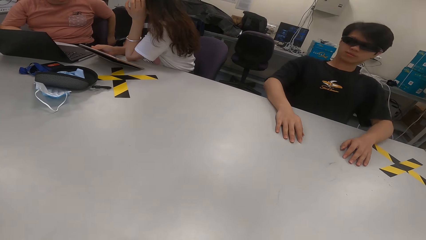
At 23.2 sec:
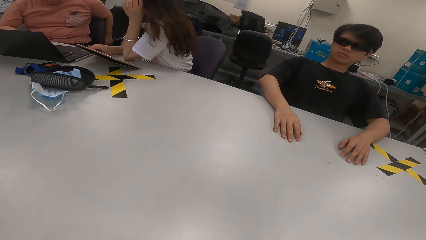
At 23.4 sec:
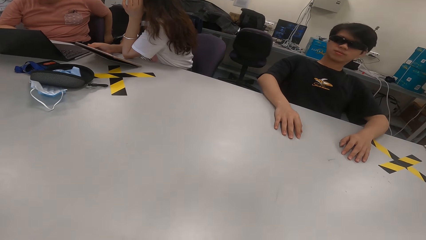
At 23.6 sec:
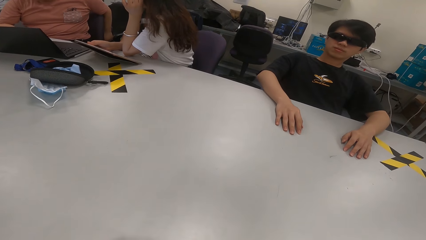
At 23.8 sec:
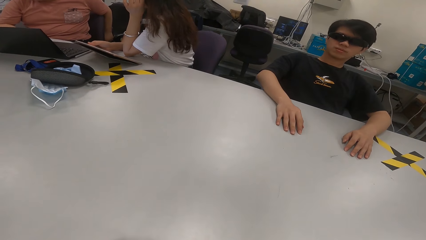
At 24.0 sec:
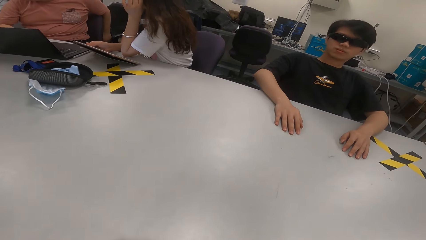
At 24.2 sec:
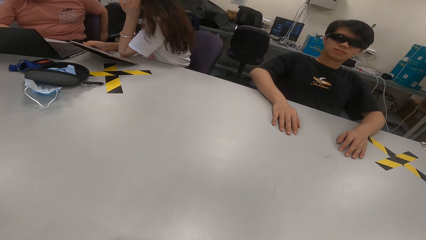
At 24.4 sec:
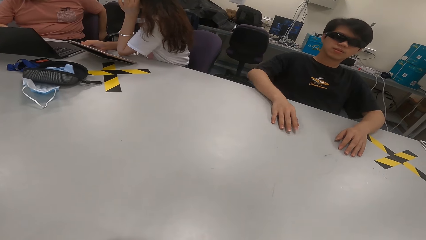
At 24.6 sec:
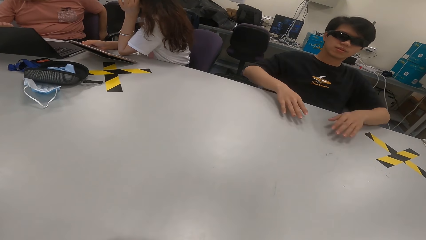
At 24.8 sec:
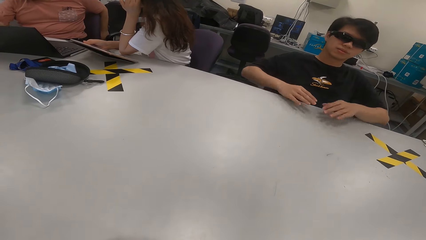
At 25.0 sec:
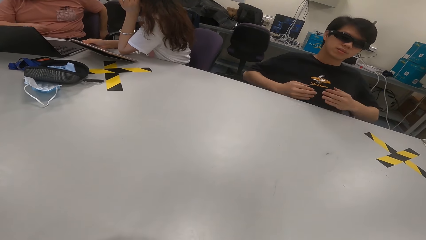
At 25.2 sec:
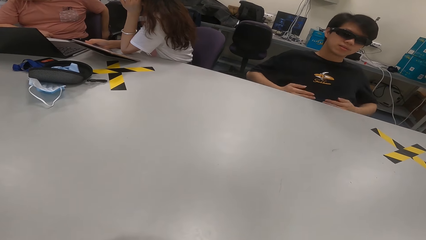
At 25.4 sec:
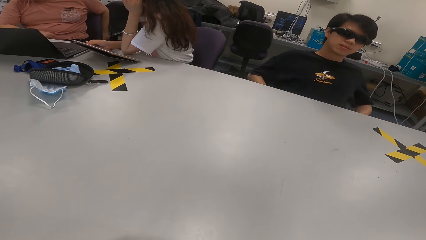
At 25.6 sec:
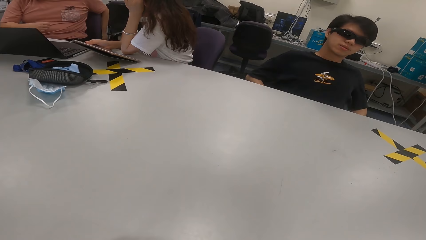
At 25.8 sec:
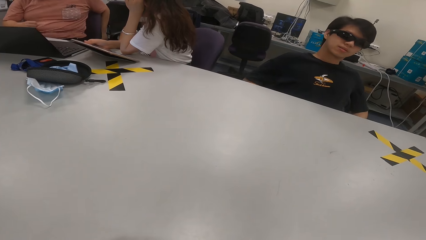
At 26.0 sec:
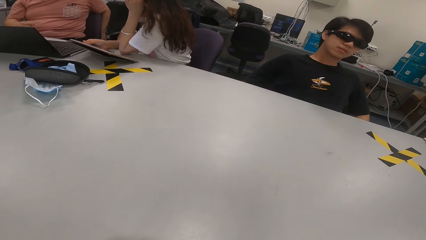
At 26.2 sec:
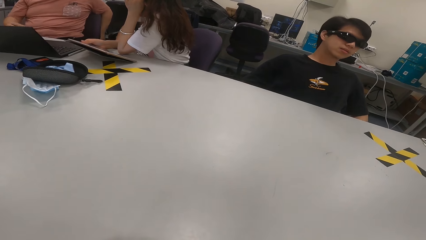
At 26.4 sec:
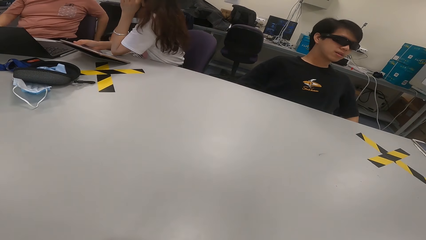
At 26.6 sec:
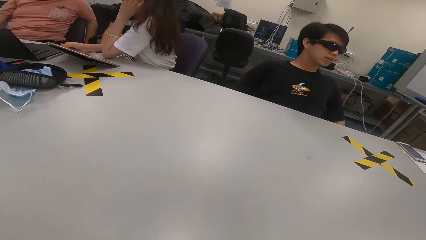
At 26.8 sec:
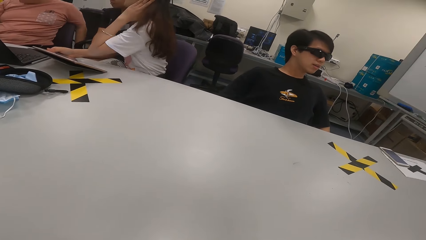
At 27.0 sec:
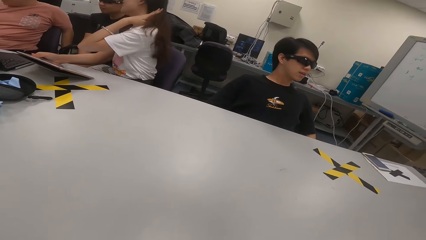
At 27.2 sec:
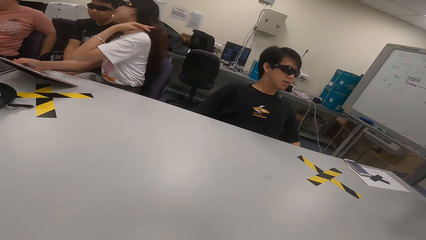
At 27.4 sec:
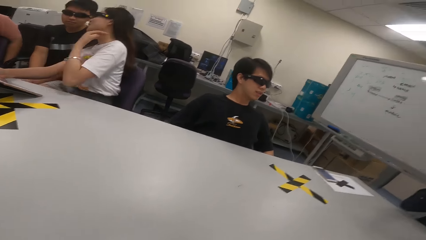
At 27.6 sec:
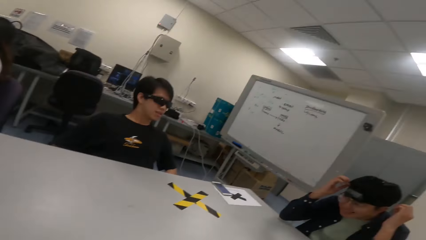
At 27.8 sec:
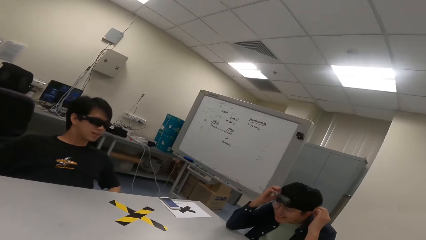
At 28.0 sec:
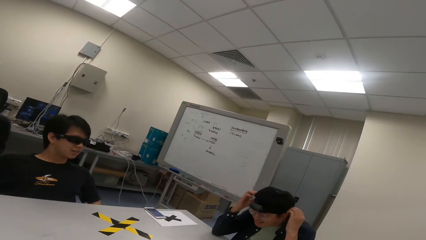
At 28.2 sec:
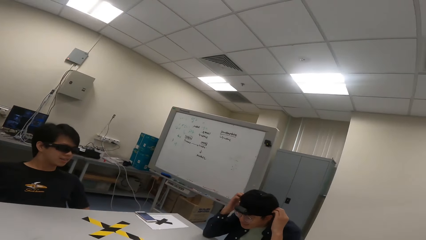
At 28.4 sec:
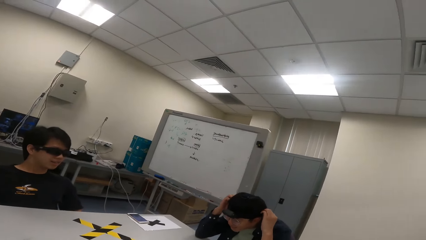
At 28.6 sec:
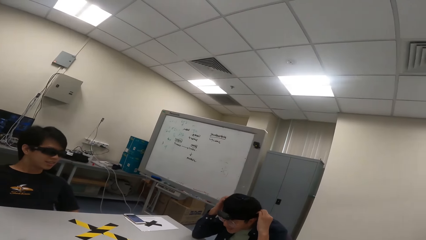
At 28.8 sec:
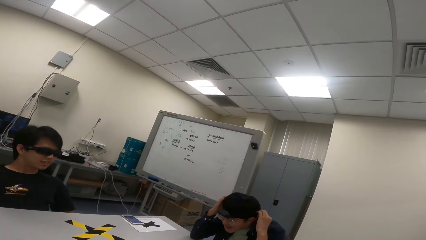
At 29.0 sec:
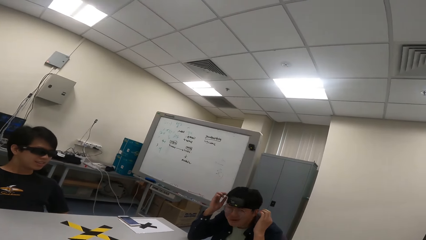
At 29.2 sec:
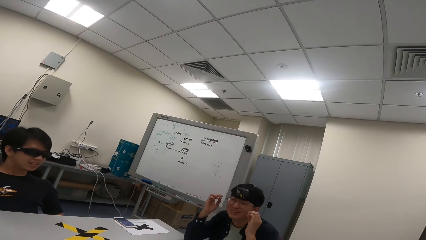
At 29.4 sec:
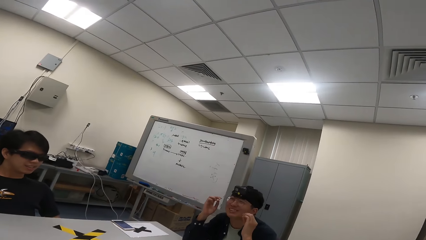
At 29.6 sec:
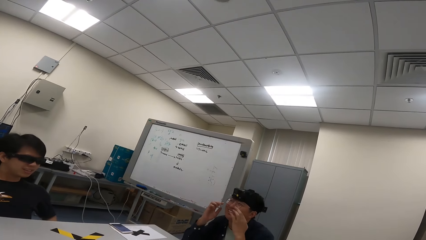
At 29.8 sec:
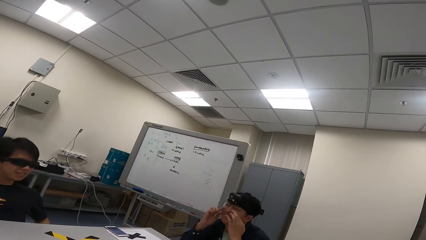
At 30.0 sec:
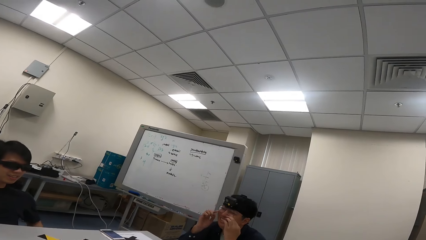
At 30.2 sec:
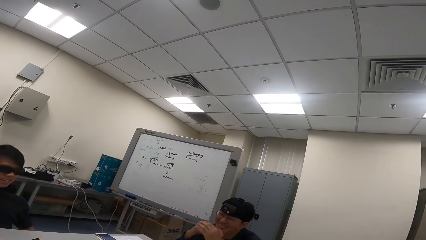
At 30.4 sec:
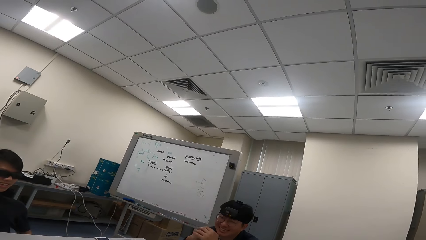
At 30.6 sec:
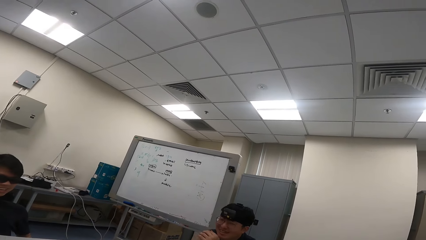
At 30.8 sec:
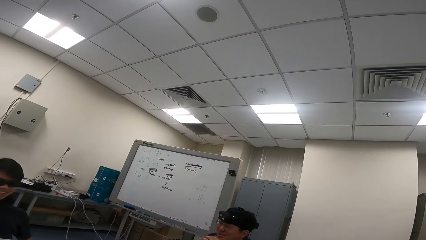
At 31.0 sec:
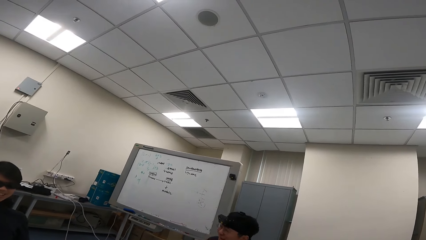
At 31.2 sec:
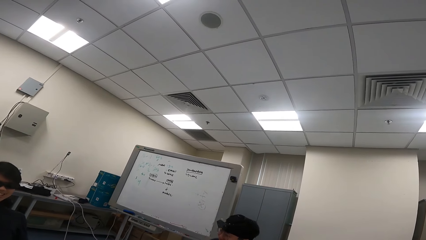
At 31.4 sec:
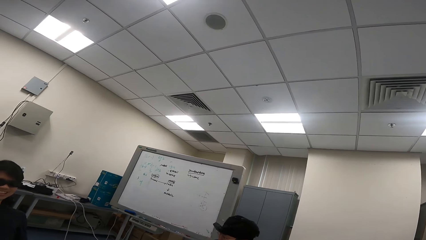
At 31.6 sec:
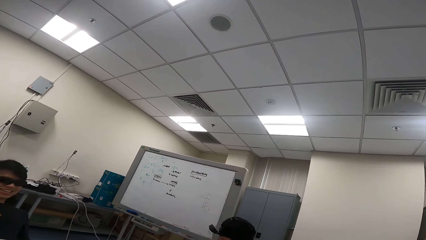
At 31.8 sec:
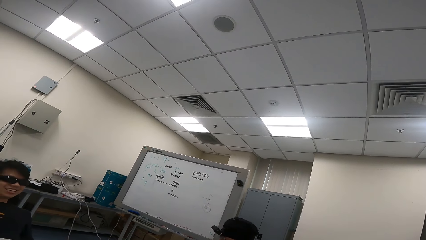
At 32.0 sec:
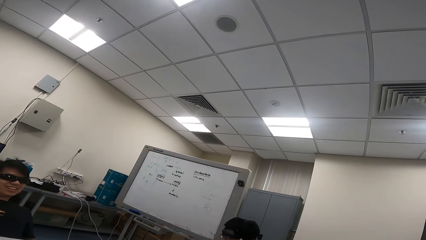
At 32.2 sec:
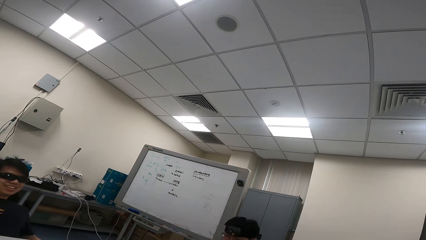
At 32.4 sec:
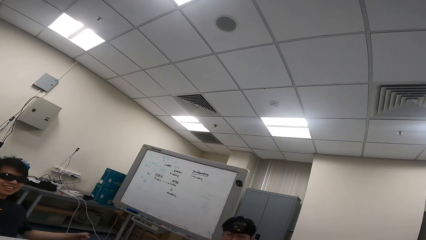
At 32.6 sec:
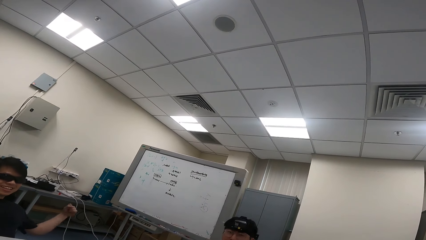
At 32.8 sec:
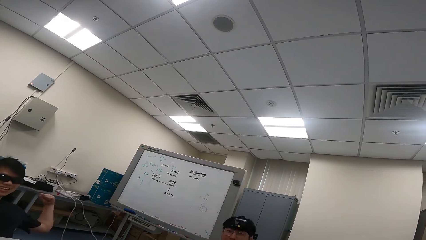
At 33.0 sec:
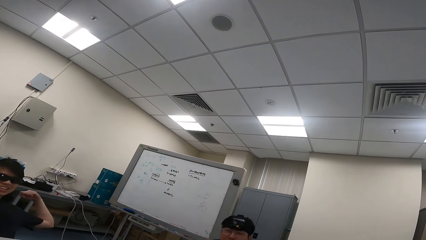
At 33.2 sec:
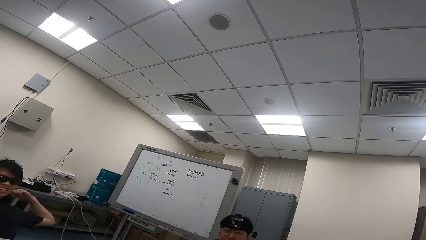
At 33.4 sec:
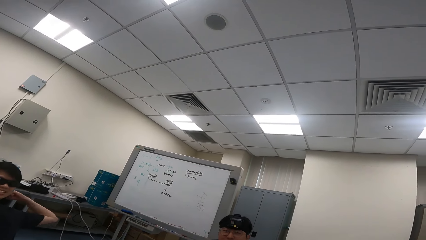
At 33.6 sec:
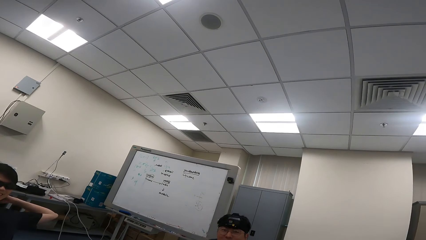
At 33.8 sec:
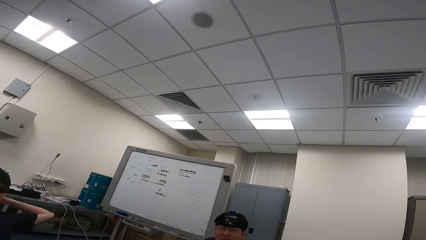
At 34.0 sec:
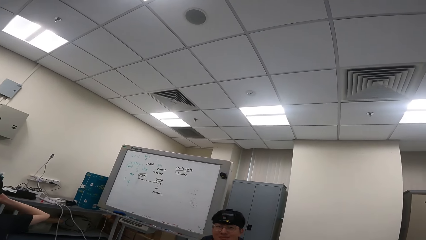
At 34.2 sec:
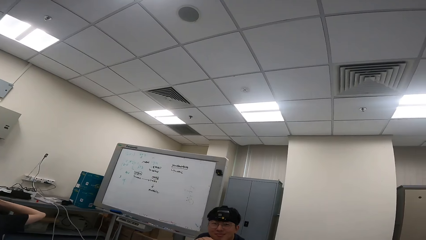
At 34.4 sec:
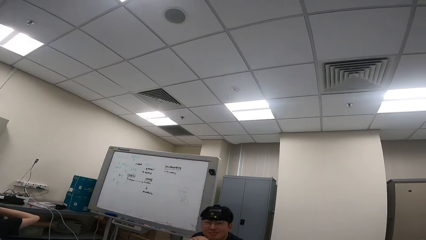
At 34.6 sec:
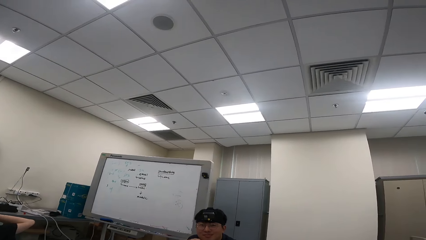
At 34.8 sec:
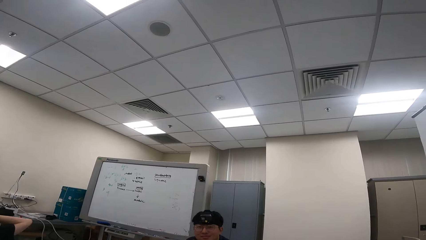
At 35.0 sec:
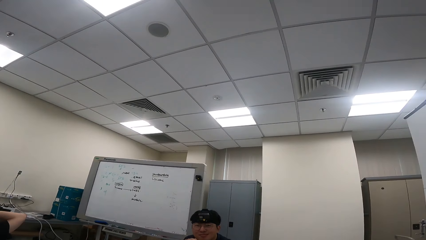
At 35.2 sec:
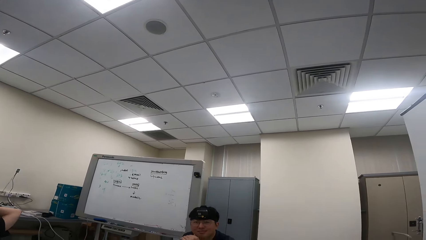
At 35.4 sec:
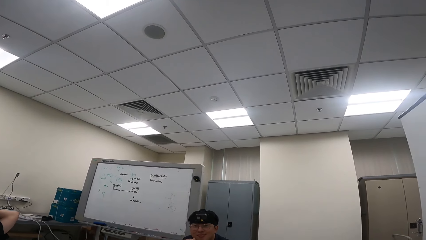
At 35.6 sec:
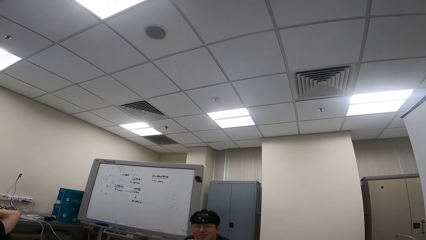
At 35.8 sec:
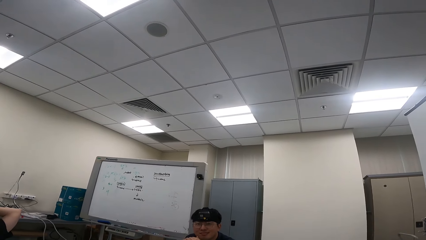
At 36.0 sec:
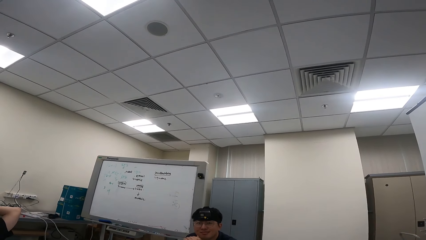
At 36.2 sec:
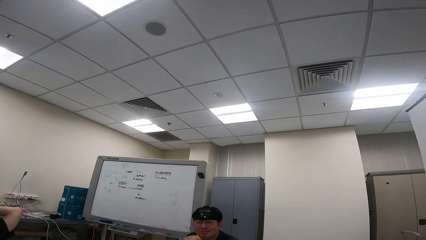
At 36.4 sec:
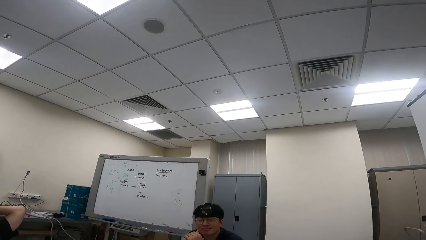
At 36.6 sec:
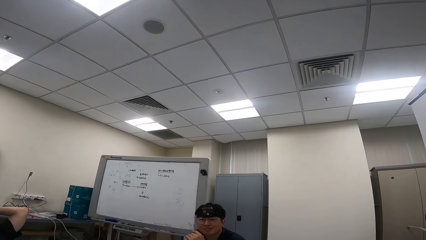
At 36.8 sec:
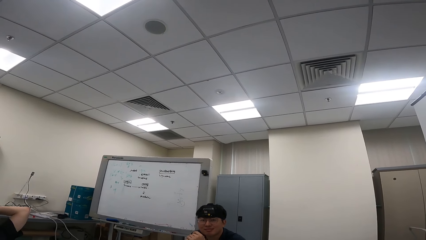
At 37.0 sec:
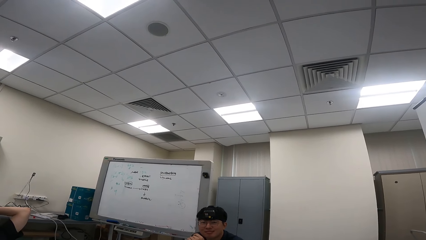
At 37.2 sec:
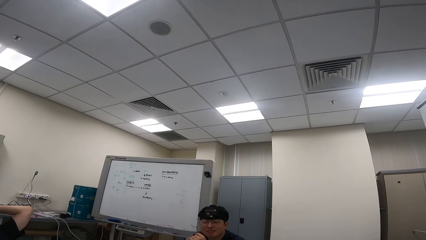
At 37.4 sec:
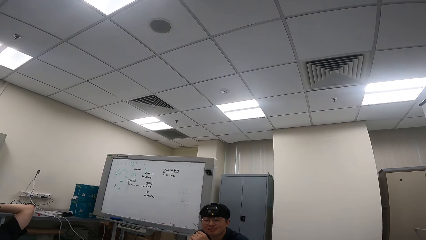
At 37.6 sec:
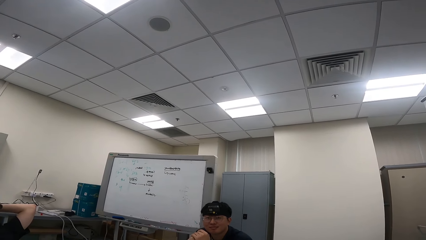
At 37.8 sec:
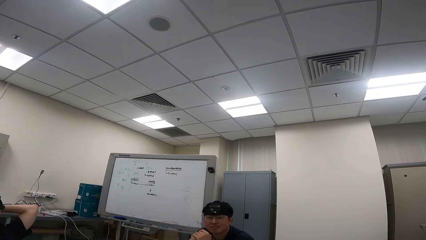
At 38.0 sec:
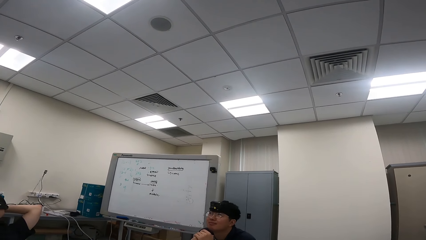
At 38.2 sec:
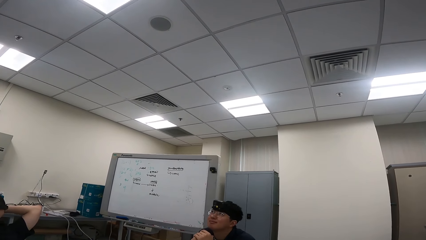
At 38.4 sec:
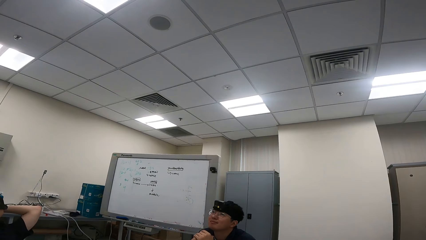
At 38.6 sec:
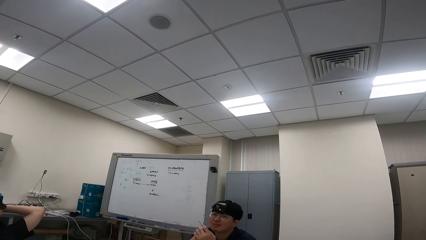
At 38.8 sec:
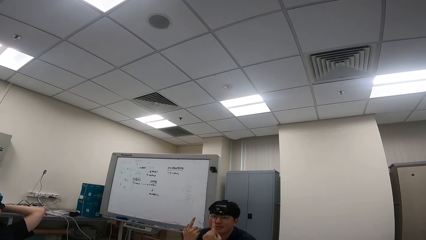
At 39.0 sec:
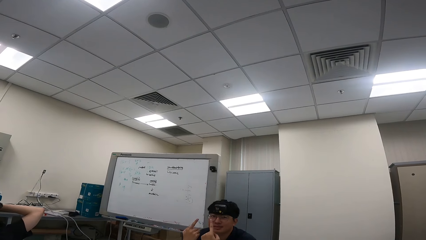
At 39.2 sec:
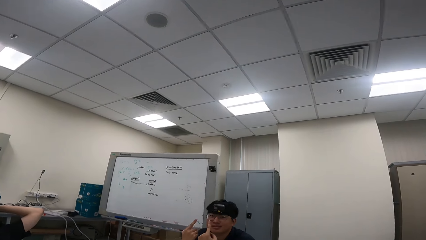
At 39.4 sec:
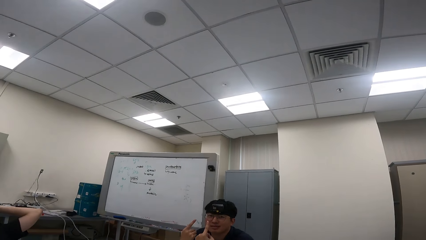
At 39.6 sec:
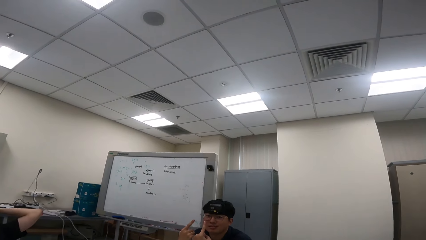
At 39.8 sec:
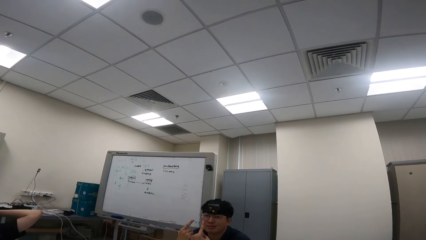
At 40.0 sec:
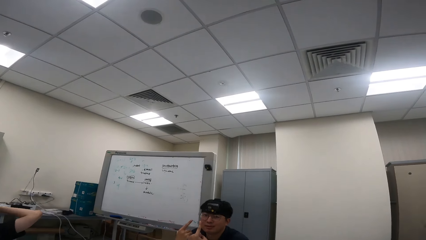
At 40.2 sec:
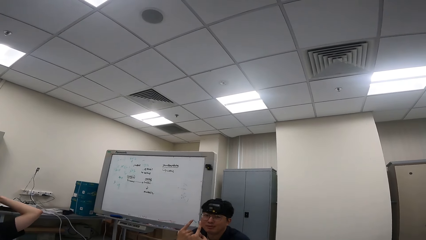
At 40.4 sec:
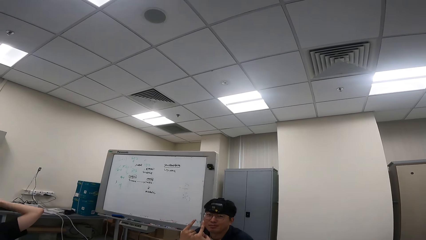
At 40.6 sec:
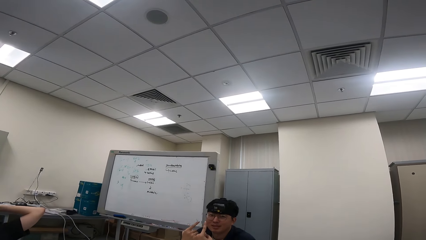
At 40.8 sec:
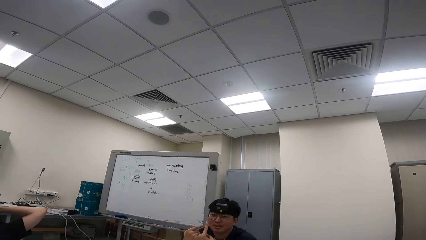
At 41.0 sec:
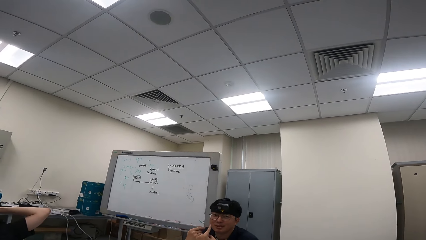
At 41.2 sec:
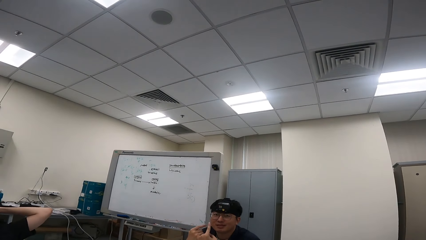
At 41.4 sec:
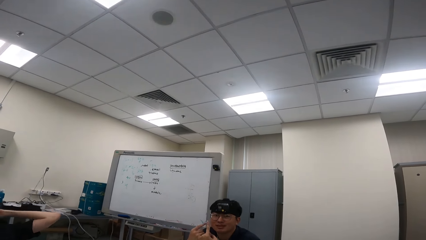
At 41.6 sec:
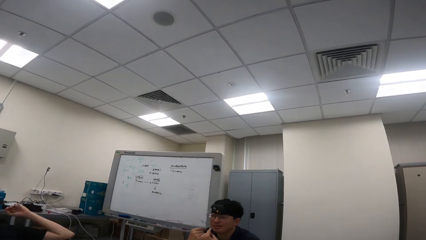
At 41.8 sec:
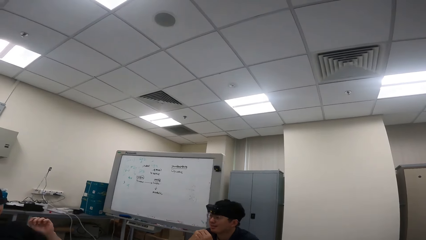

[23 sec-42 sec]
A man leans on his seat. The man removes his hands on top of the table. A woman pushes her hair backwards. Another man puts his hands together. The first man stretches his hands. The camera wearer turns to look at the other man.
